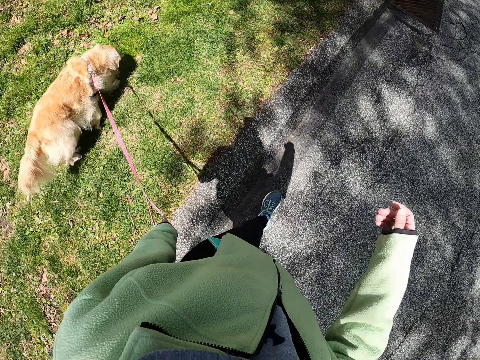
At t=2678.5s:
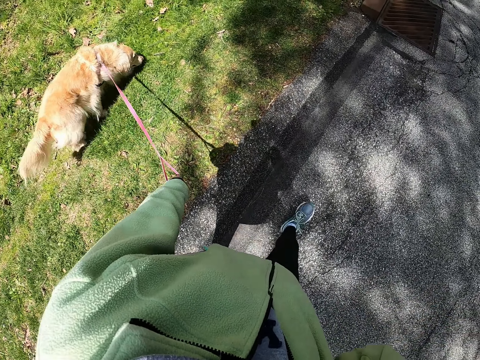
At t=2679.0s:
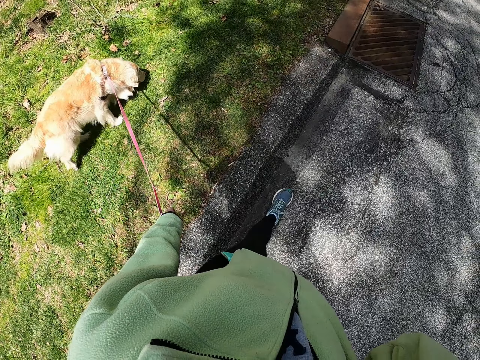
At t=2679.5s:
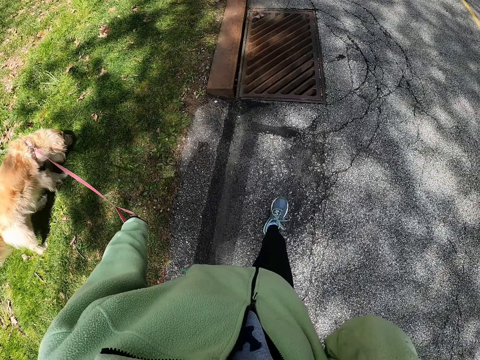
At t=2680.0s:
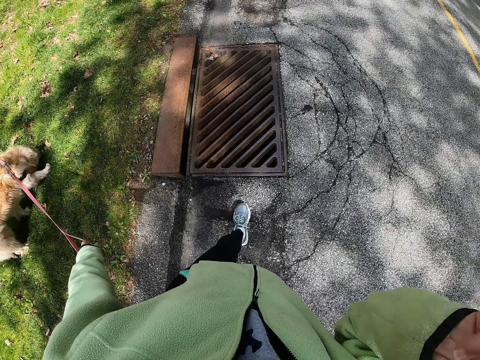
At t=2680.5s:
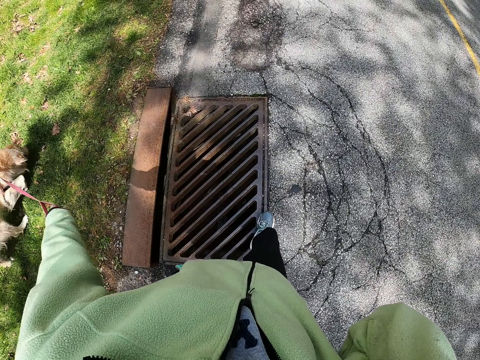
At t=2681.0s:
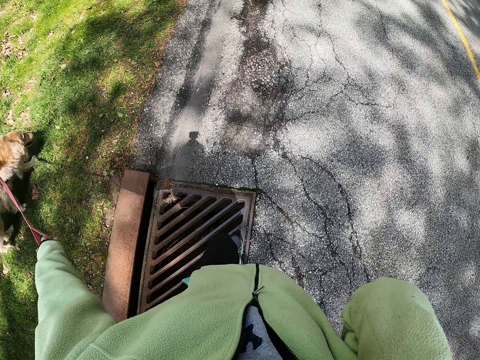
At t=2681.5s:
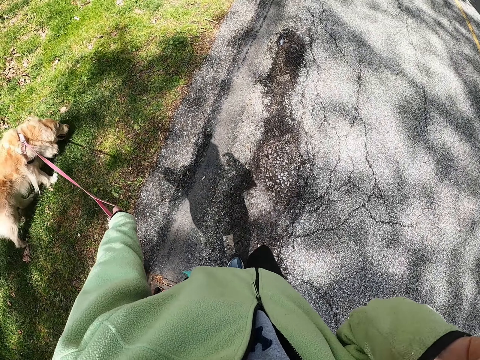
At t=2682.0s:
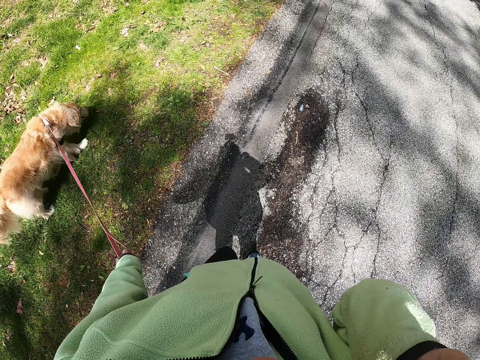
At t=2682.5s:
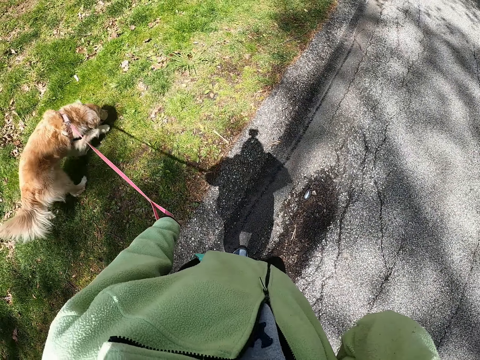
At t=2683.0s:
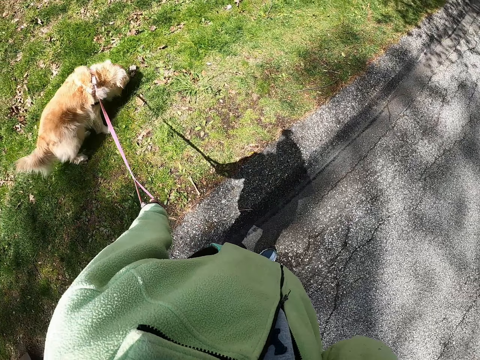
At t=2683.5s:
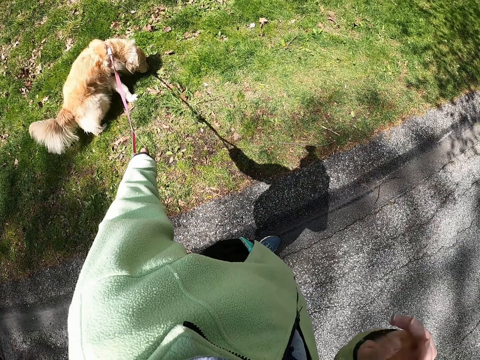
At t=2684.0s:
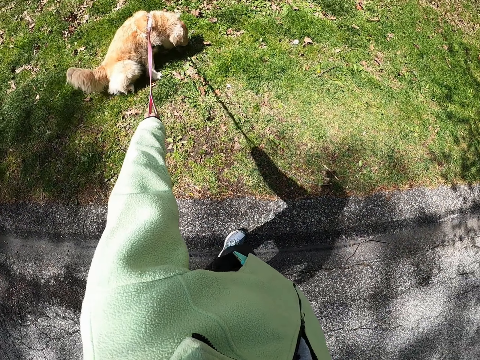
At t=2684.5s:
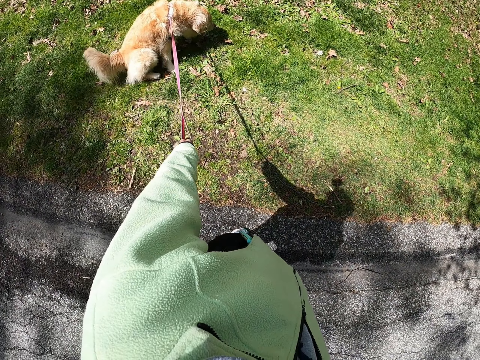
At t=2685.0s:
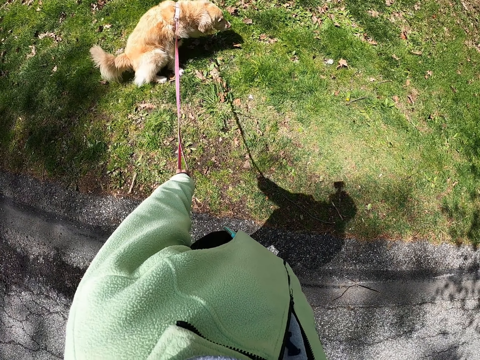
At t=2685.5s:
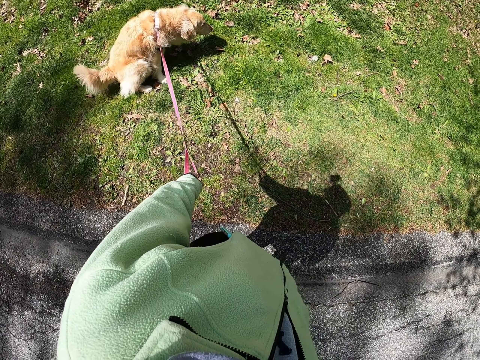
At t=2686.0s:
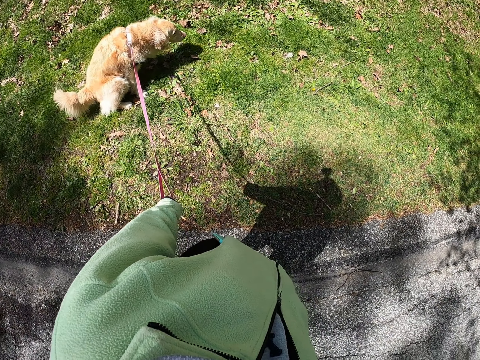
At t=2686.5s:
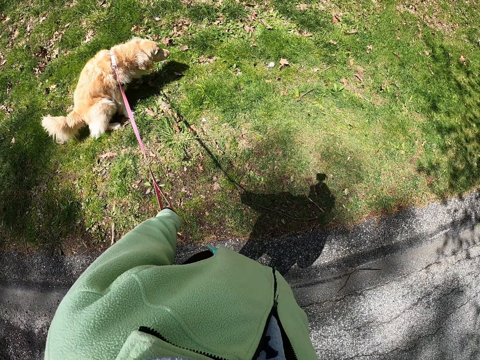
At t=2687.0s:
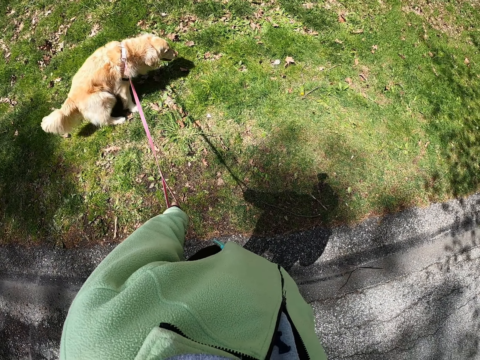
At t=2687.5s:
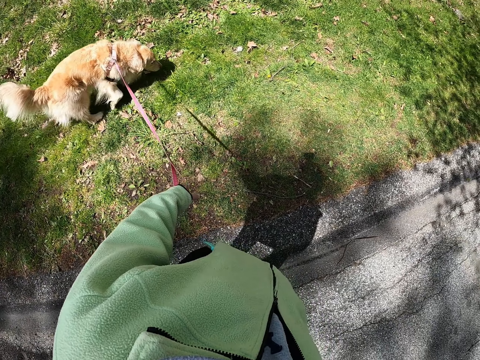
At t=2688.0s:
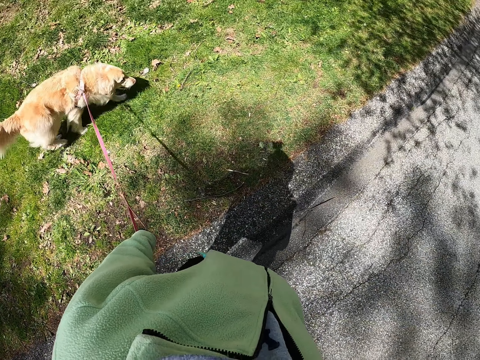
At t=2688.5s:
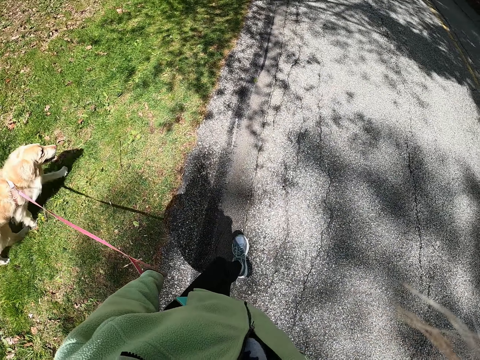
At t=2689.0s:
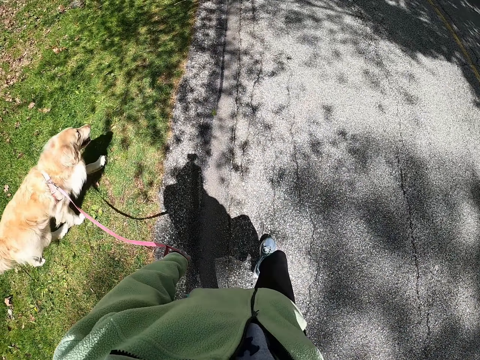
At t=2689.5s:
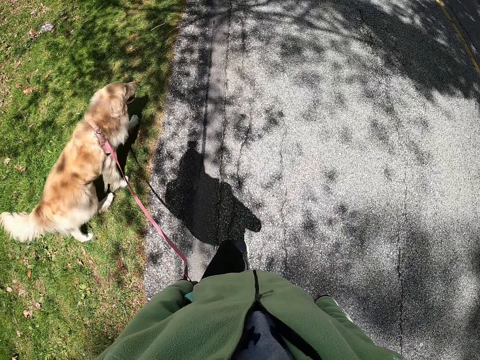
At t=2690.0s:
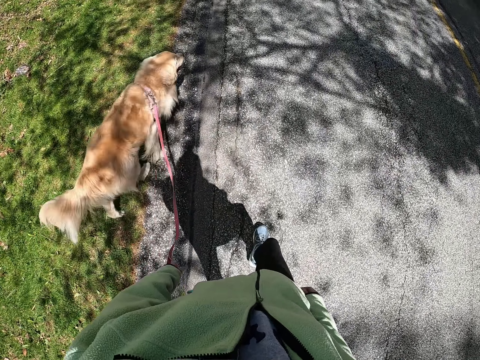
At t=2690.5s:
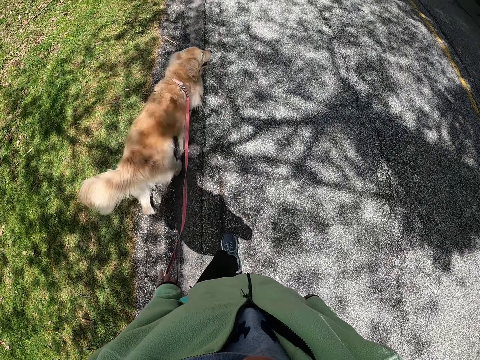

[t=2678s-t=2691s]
The camera wearer raises a hand up. They walk on a road. They move a hand. They put the hand down. They stop. They move the hand. They look at a dog. They look around. They walk on the road.

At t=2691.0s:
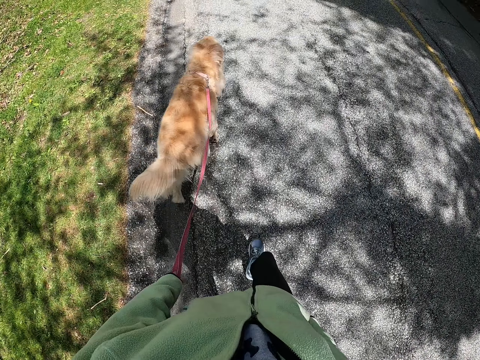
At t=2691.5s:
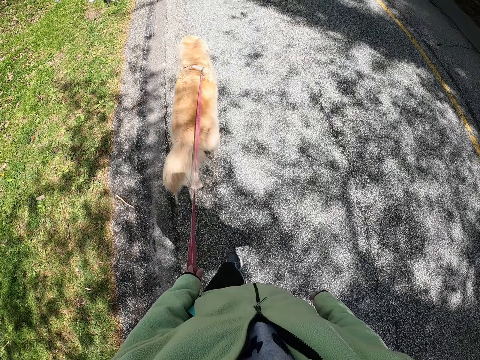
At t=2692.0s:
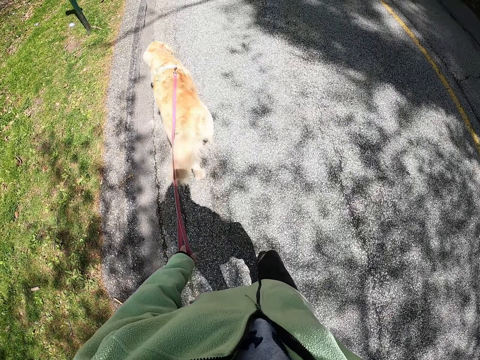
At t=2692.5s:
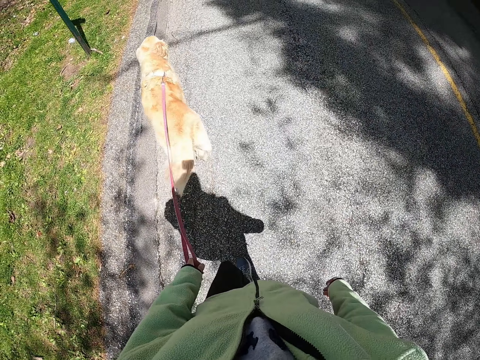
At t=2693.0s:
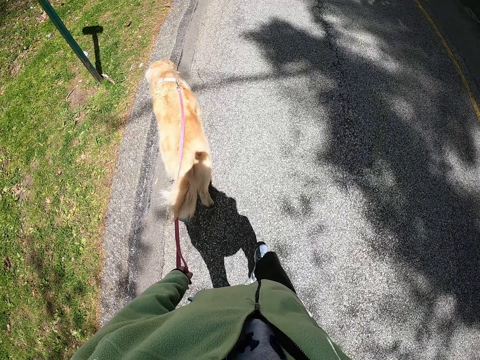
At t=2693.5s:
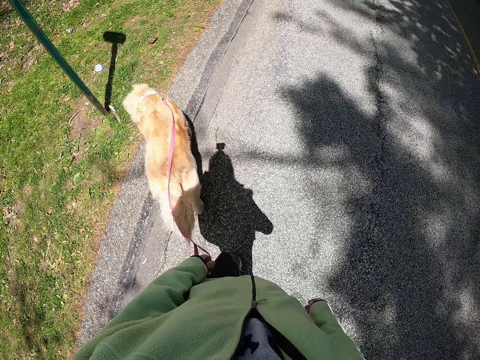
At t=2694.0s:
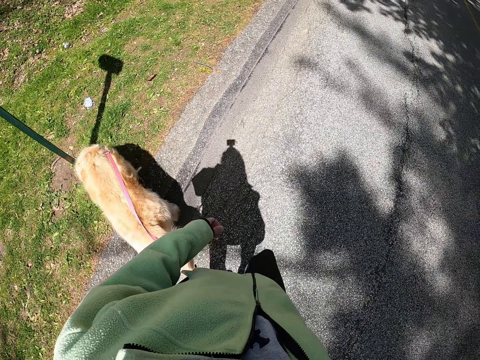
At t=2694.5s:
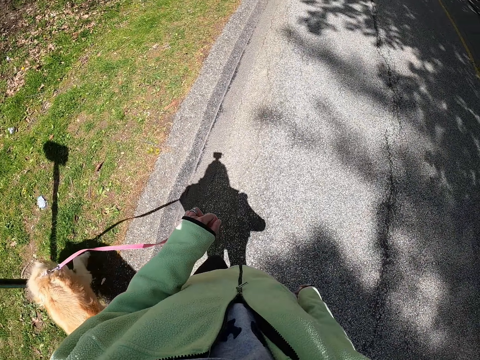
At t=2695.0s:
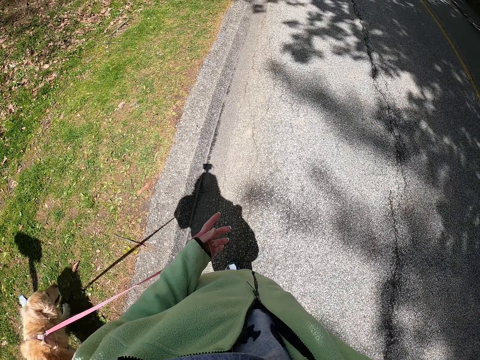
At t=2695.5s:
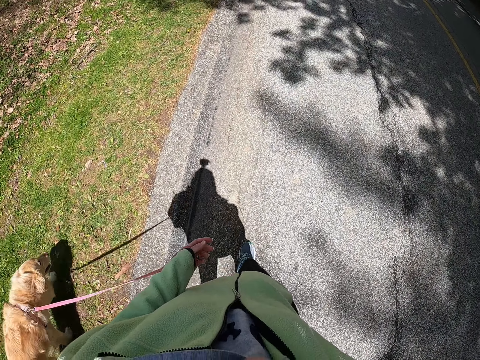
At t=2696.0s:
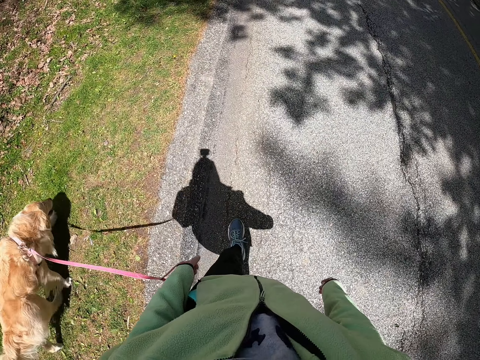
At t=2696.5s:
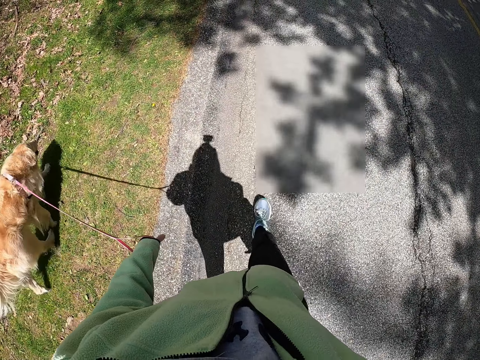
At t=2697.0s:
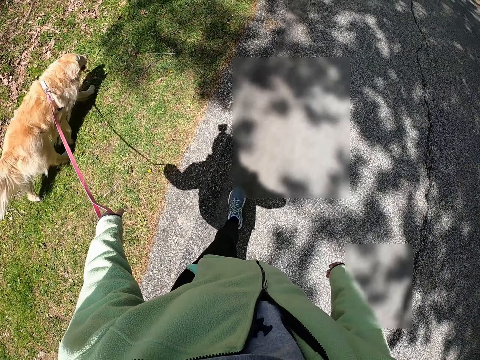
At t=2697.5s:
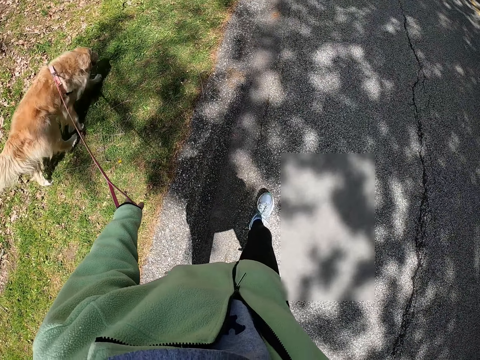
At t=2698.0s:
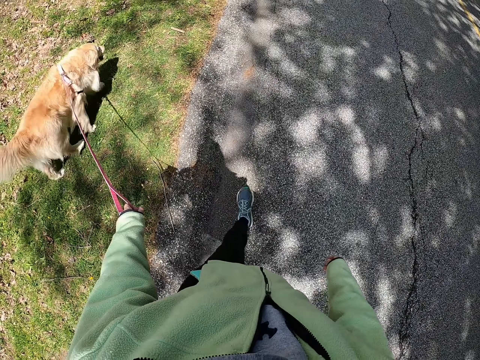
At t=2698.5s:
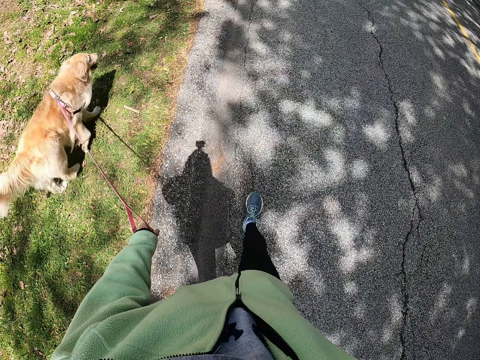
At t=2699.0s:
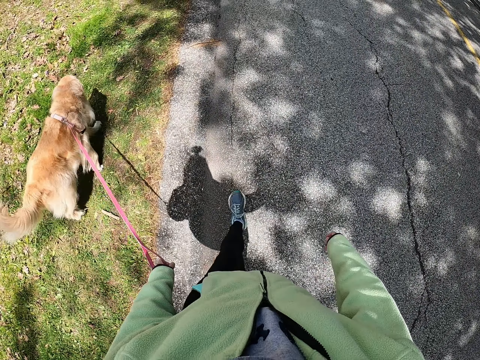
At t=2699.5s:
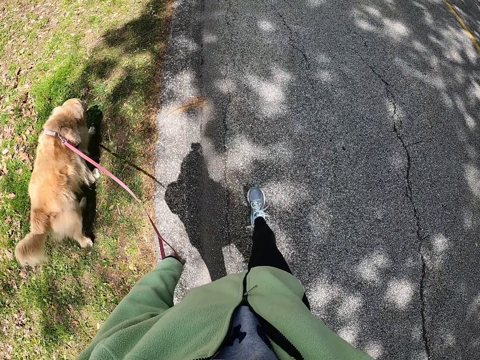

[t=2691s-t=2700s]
The camera wearer moves a hand. They walk on a road.

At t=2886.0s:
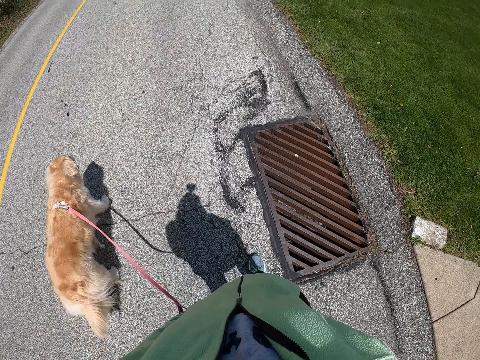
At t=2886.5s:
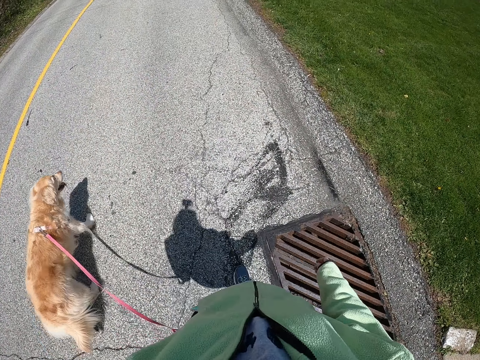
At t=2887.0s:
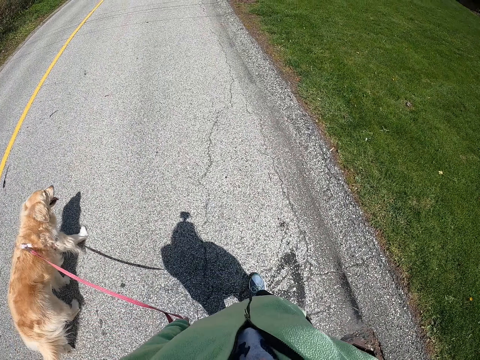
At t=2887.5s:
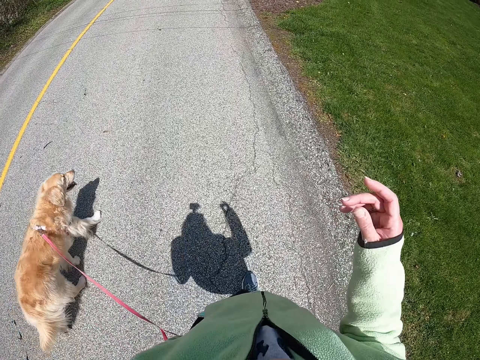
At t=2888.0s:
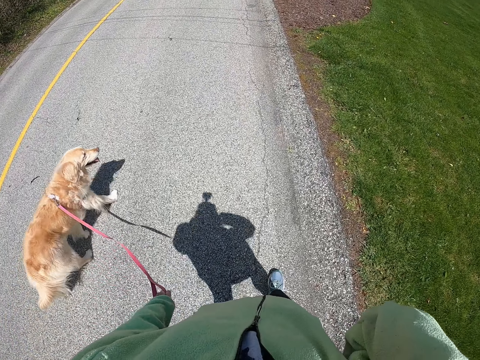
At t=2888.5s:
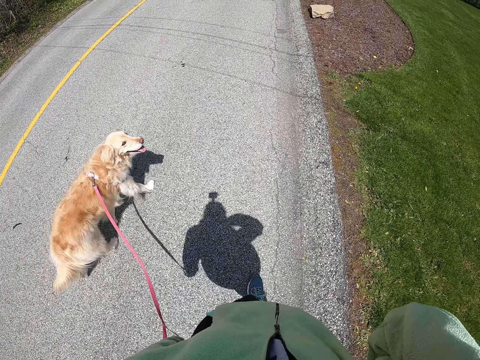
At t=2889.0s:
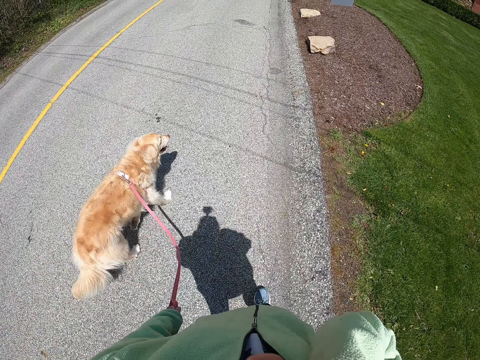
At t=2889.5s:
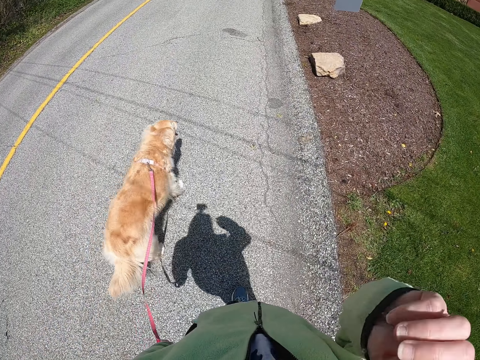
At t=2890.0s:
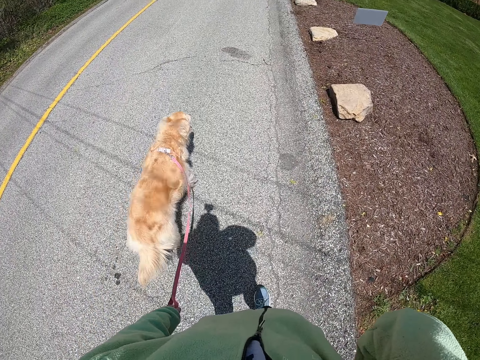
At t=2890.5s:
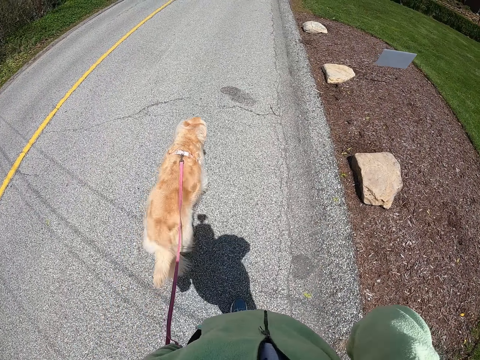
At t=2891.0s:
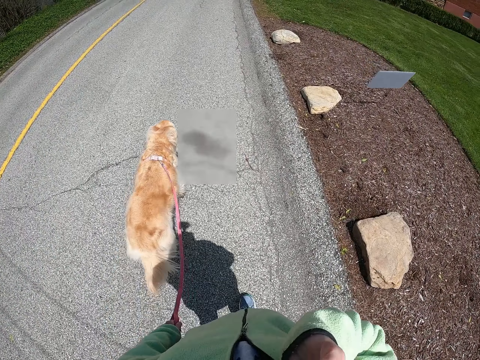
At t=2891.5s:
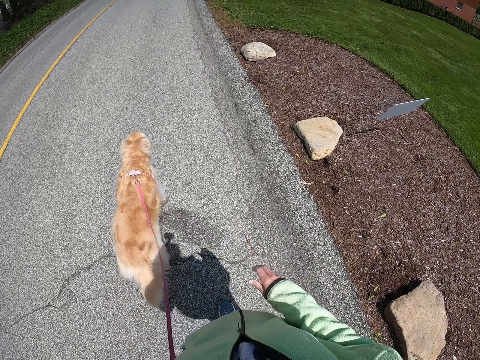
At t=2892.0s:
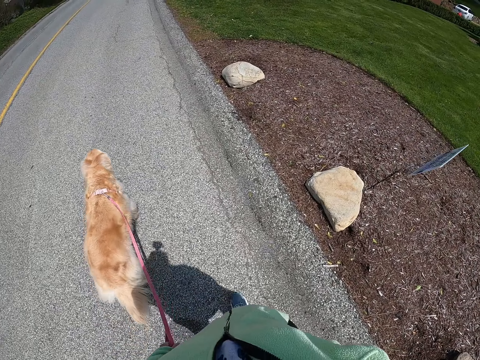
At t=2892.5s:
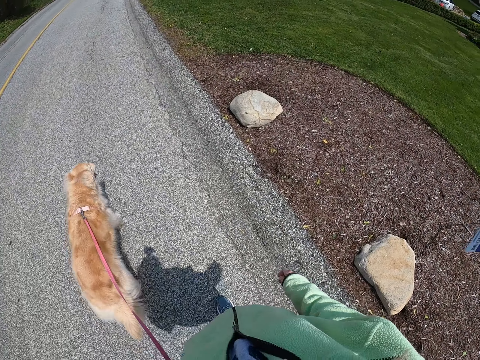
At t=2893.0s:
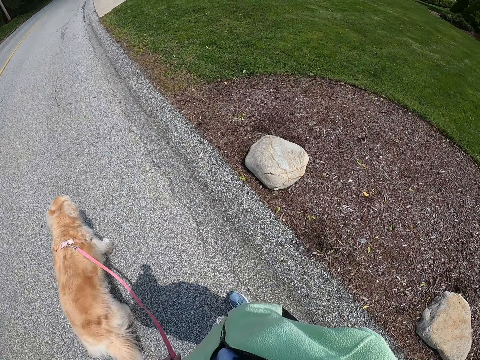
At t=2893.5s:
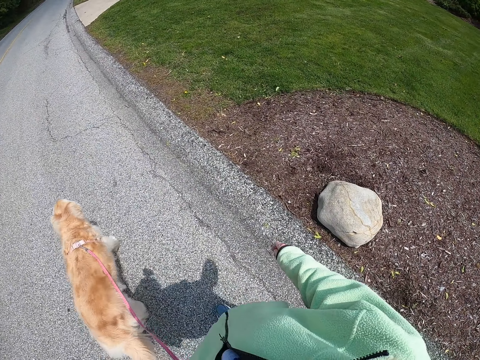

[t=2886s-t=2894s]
The camera wearer lifts the right hand. He walks on the tarmac road. He puts down his hand.
